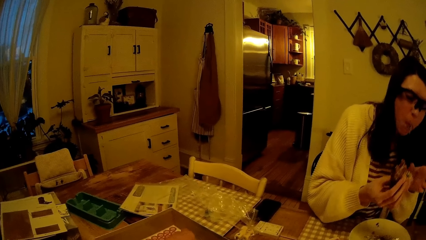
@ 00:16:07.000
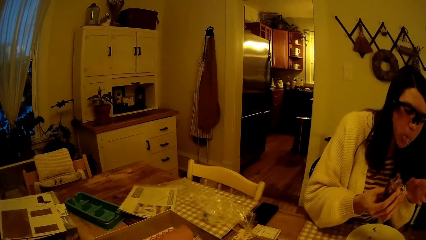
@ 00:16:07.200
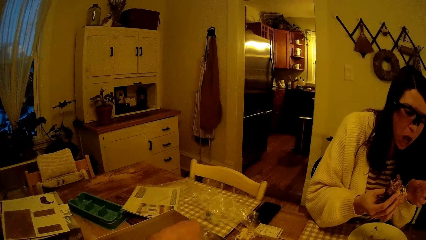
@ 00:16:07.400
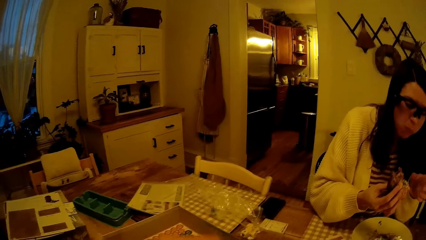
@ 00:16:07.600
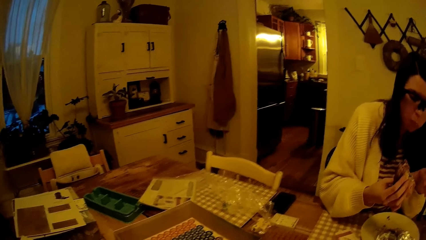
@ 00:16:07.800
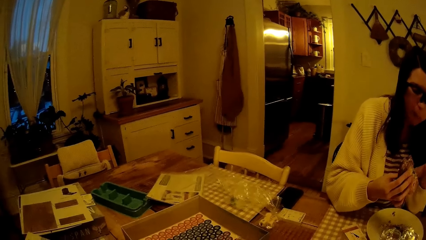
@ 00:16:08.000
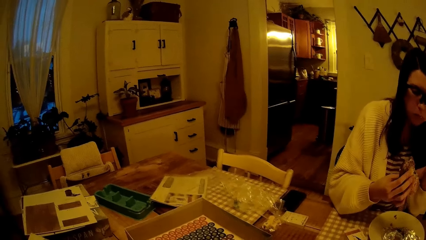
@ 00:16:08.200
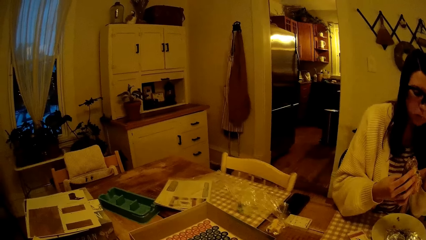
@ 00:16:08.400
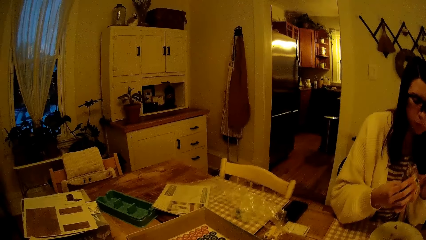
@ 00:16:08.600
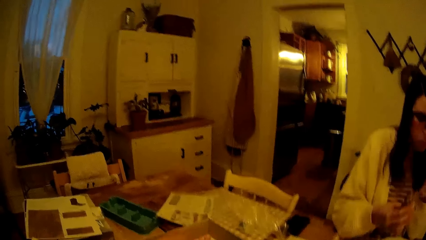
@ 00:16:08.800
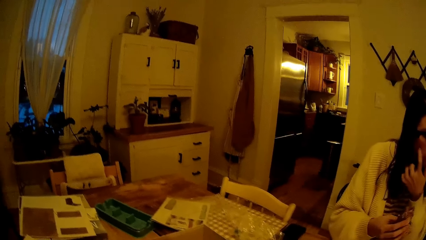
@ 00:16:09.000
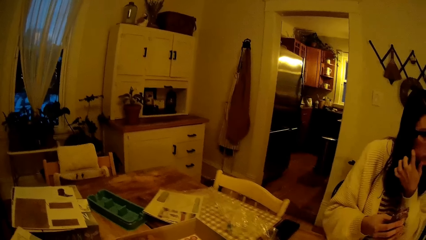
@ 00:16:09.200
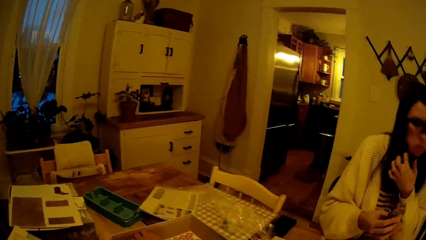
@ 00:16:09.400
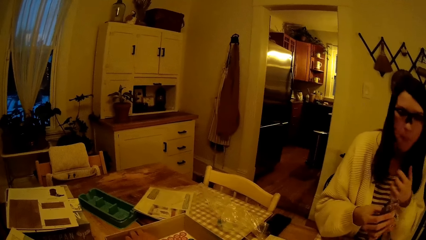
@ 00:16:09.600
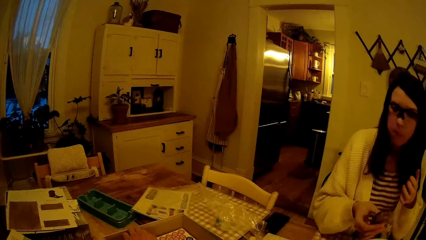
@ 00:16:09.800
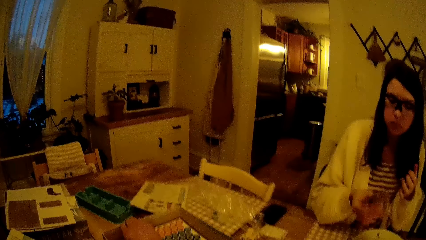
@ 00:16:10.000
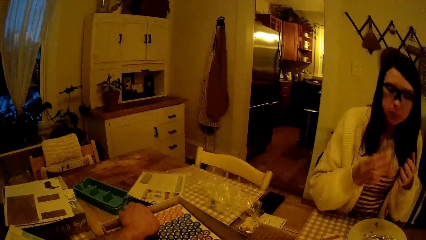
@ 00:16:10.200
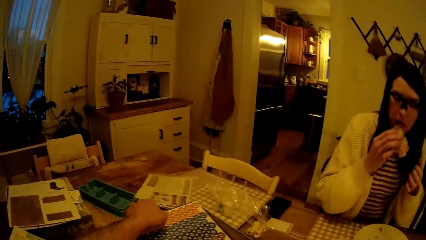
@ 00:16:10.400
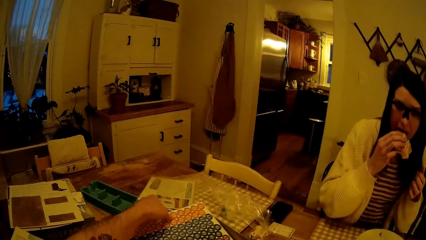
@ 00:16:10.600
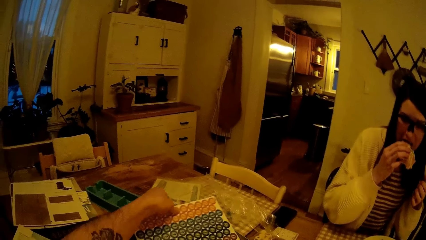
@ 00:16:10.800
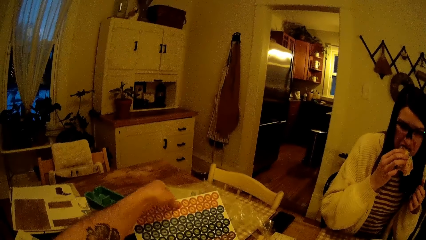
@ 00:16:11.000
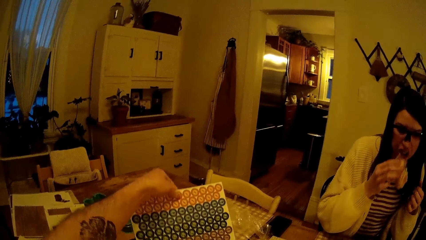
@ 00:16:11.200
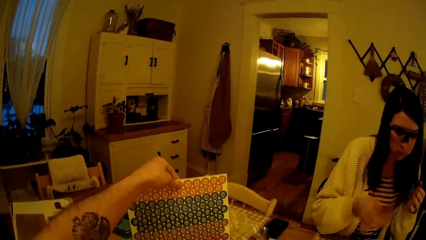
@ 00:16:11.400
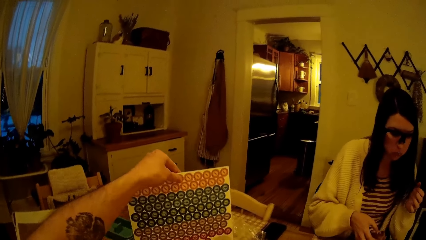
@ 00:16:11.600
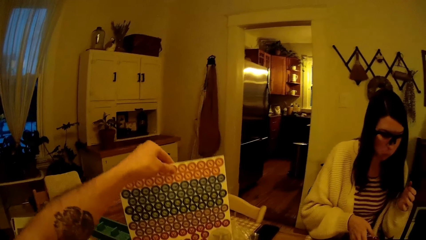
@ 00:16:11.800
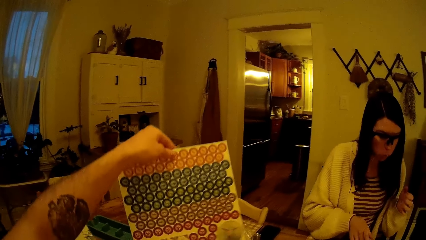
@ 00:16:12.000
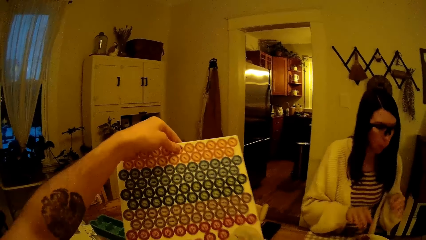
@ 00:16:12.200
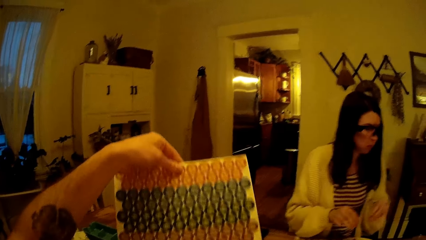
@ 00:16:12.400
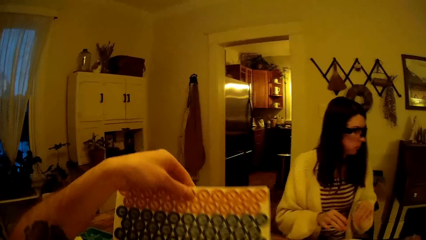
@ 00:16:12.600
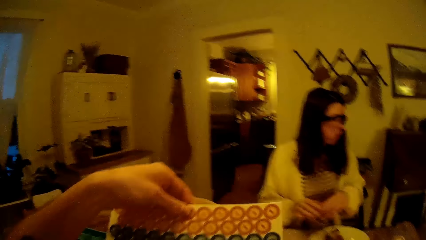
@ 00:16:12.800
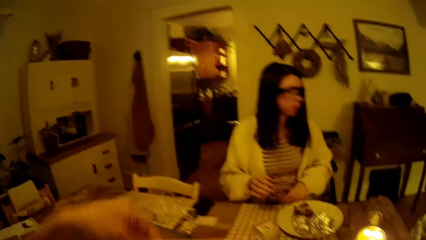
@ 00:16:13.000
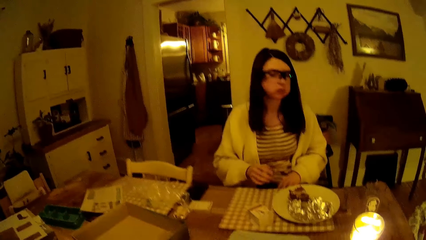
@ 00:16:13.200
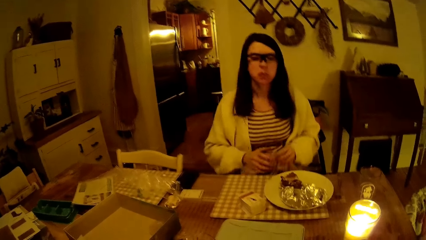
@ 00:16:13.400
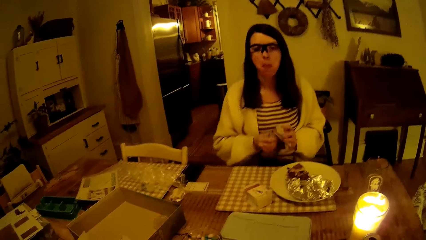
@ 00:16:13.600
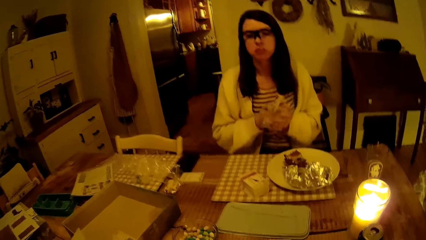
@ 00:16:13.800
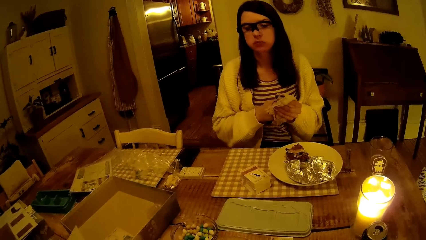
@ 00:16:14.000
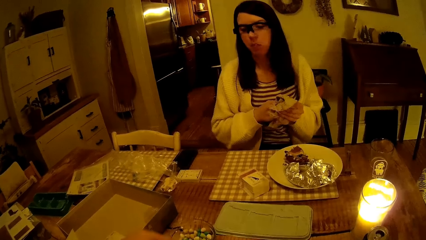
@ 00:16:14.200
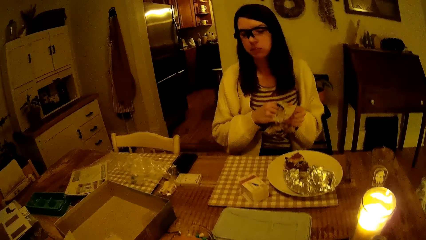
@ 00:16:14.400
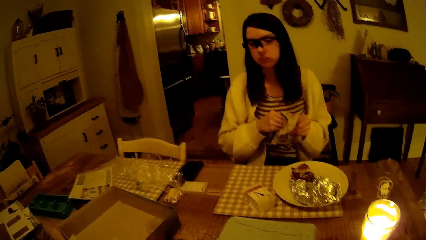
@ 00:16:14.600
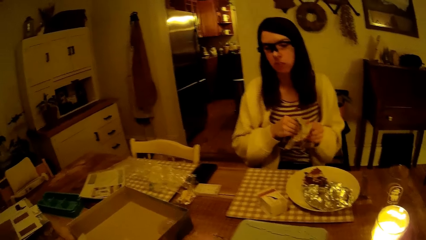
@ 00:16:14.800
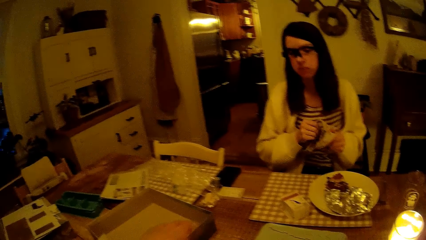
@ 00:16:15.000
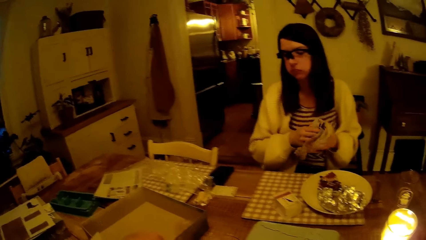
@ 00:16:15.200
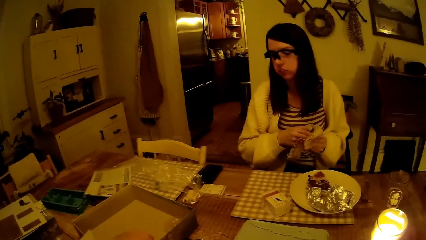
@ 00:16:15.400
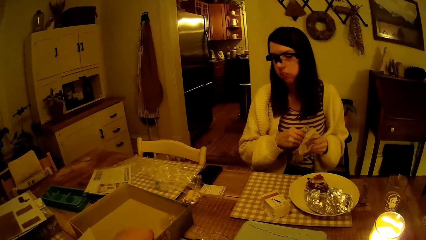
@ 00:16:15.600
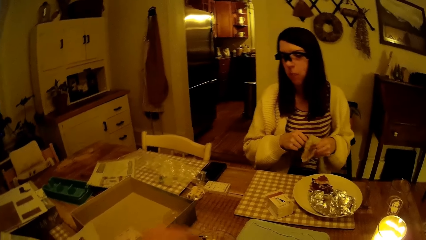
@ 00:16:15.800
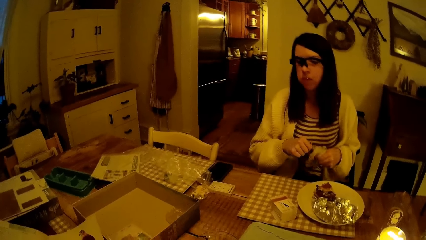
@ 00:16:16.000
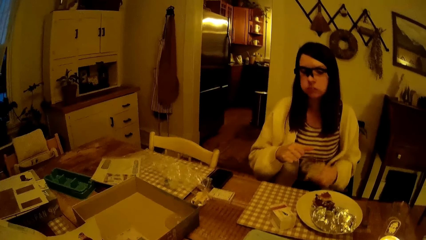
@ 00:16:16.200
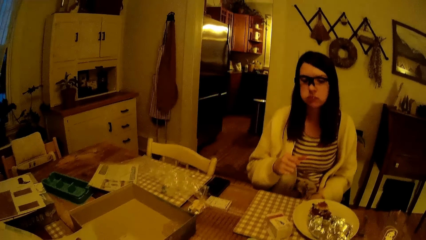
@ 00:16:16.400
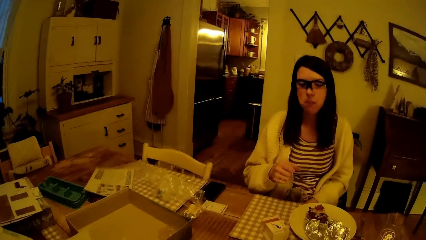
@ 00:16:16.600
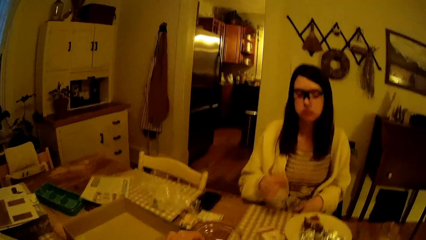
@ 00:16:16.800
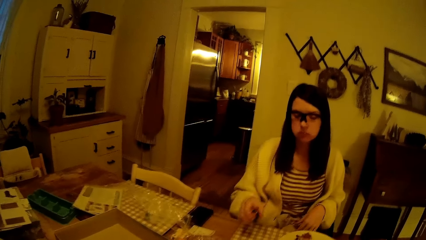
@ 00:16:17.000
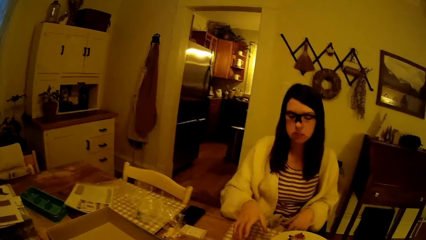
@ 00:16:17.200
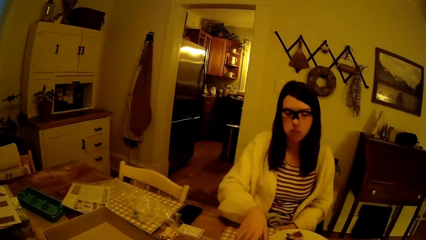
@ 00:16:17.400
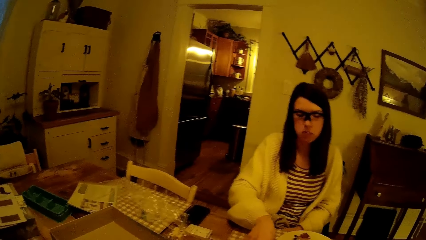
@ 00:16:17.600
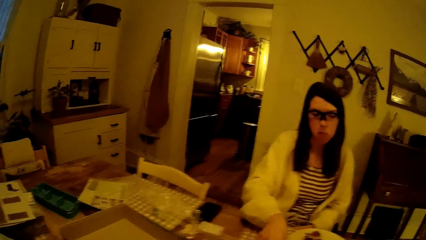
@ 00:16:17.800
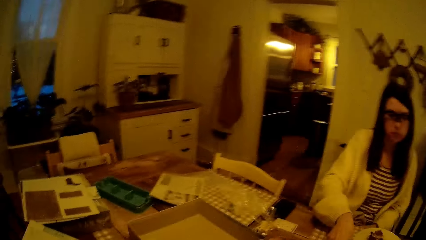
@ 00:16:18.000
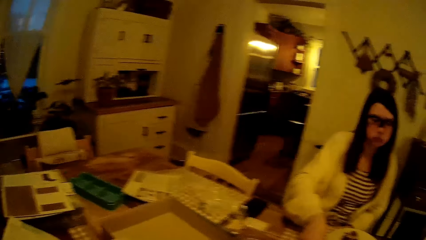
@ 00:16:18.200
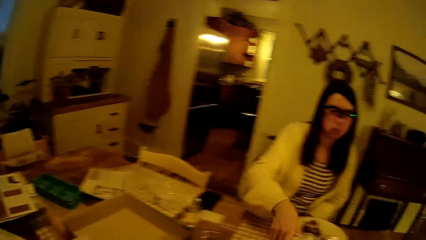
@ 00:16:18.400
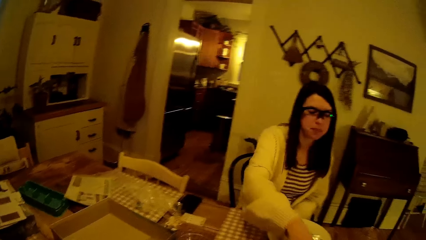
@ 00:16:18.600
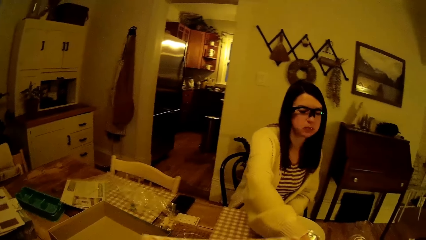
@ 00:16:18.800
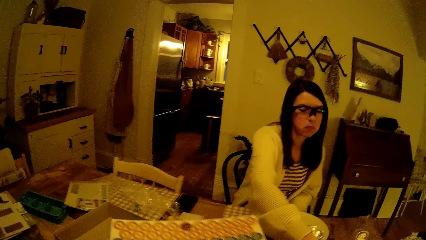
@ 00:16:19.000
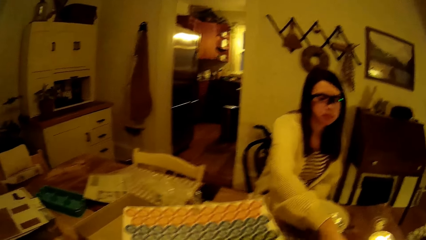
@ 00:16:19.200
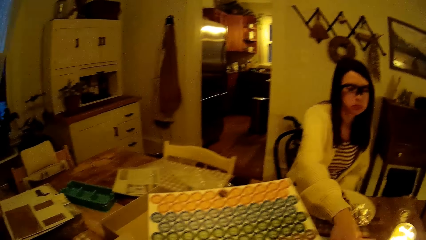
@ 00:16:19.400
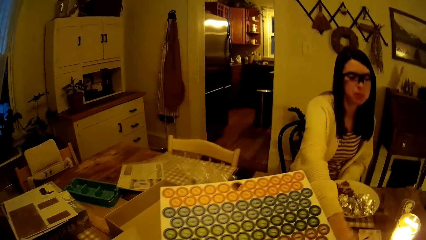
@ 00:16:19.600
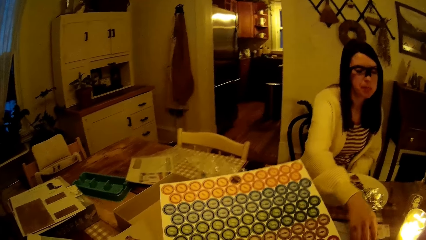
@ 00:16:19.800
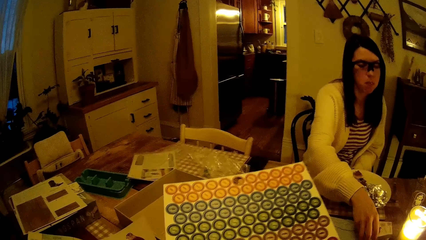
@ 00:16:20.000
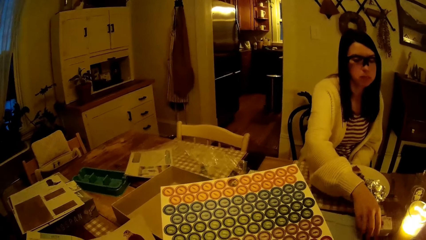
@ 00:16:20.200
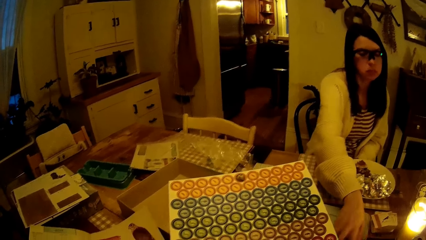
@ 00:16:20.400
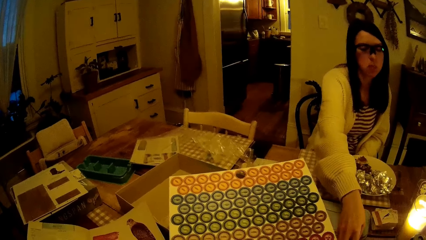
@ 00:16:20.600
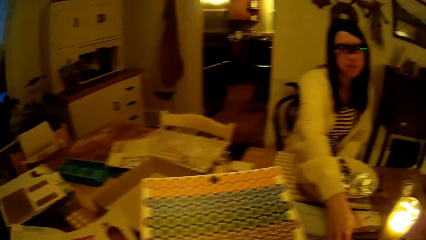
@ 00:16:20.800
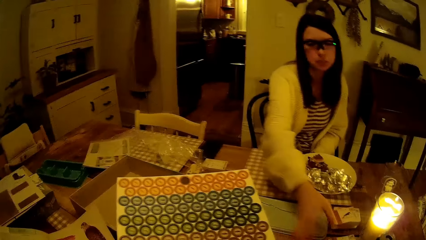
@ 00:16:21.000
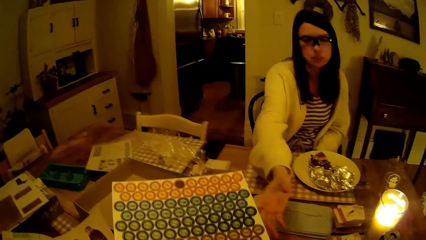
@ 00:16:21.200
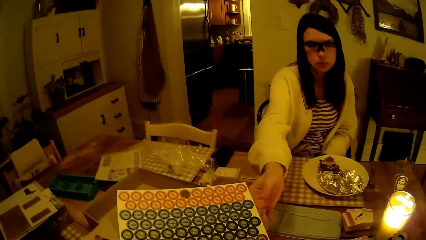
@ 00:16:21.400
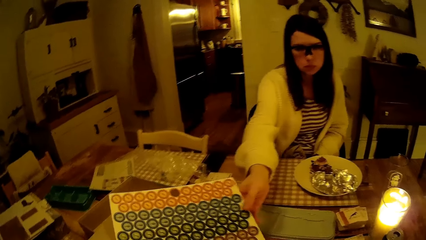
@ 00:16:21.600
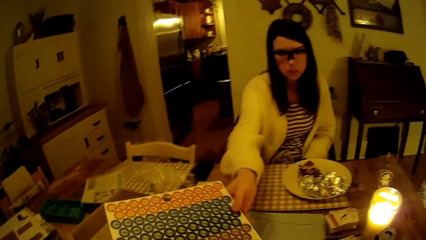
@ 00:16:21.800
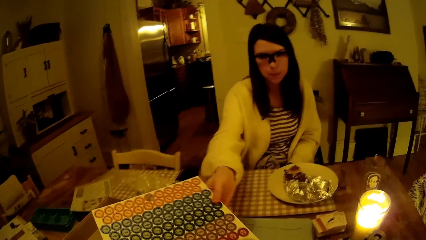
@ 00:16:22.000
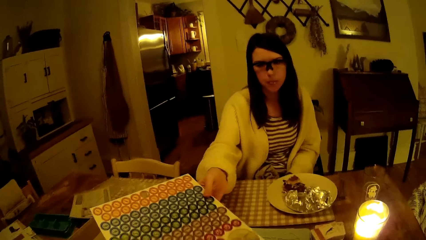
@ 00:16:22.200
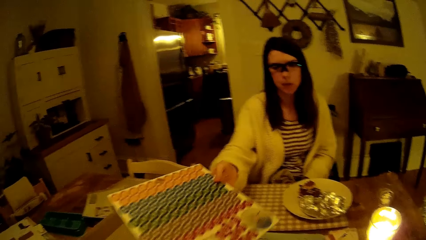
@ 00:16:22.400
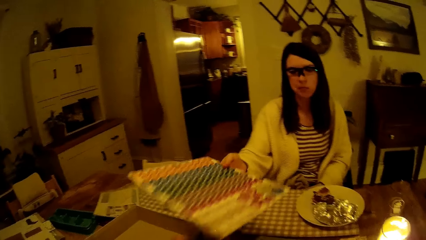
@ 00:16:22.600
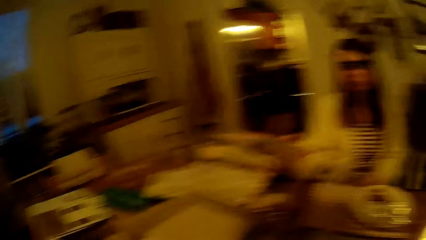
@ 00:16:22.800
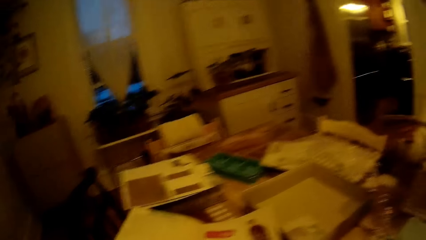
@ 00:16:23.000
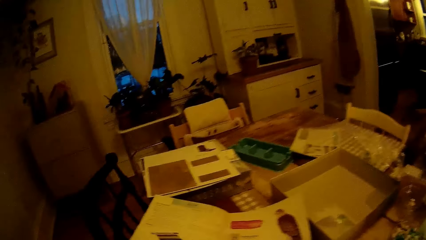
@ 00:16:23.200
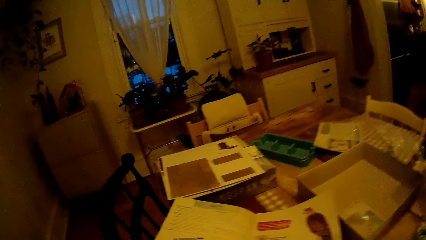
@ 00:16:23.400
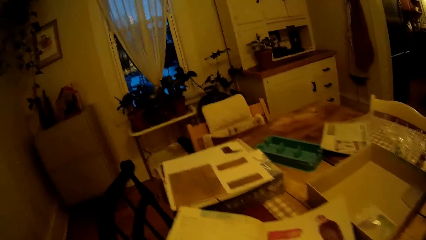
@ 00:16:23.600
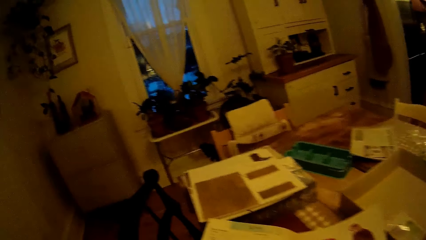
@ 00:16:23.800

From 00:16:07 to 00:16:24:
The woman holds the sandwich with her hands. The camera wearer lifts a food token board from a box with his left hand. The woman eats the sandwich in her right hand. The woman picks up the napkin. The woman cleans her hands with the napkin. The woman places the napkin on her lap. The woman moves the cards on the table. The woman touches the table with her right hand. The woman arranges the table. The woman collects the food token board from the camera wearer with her right hand. The camera wearer reads the booklet on the table.
